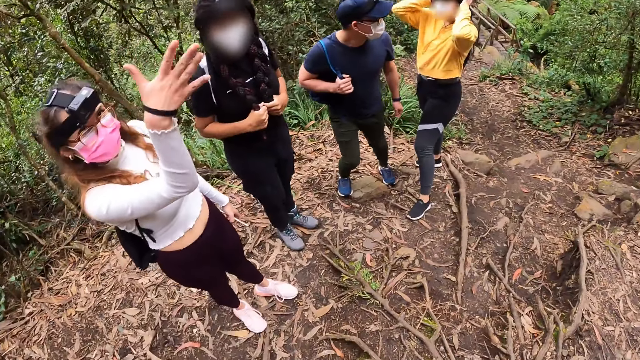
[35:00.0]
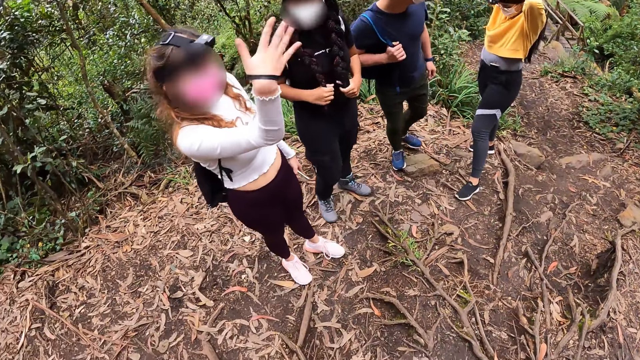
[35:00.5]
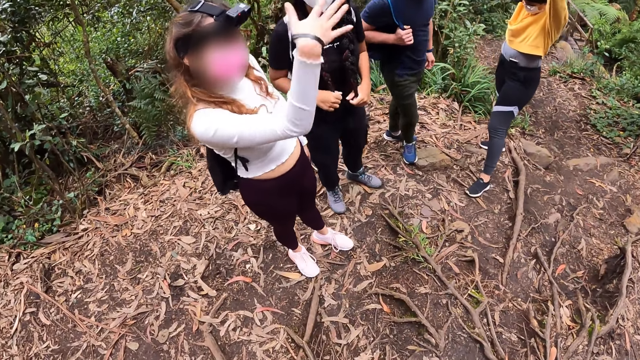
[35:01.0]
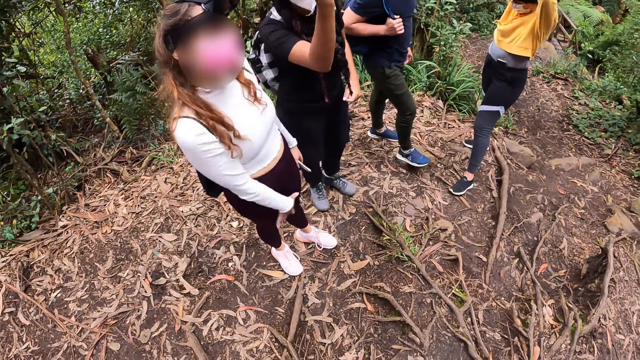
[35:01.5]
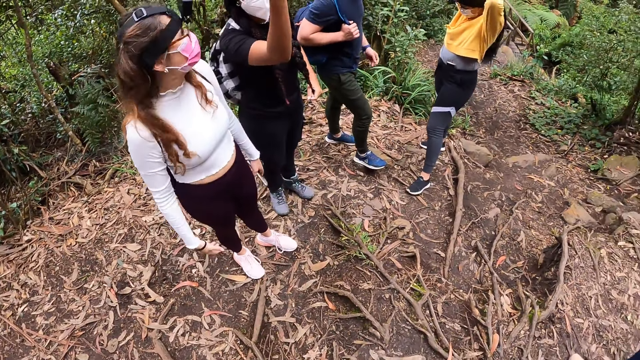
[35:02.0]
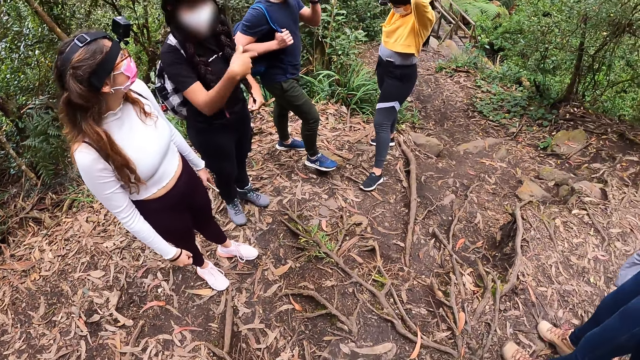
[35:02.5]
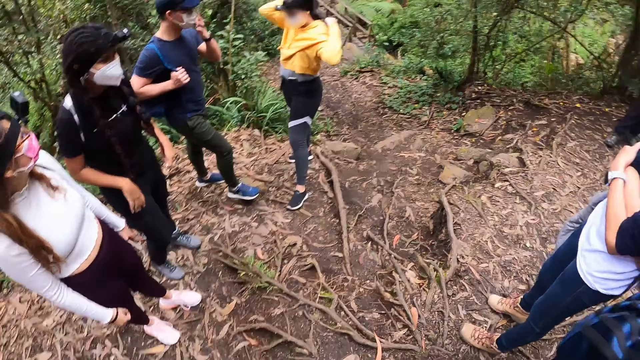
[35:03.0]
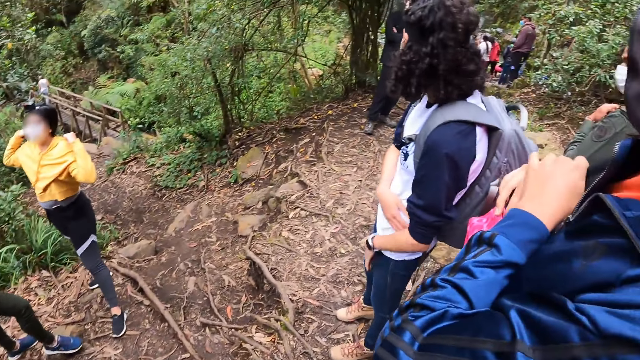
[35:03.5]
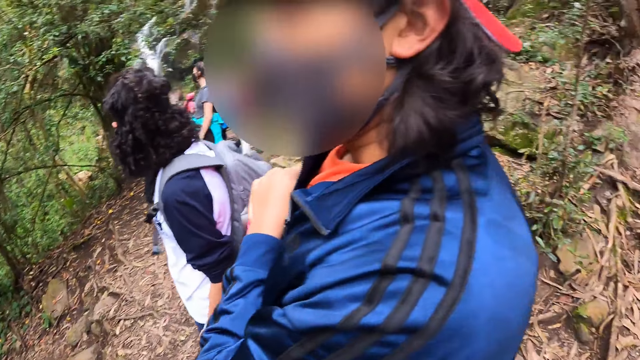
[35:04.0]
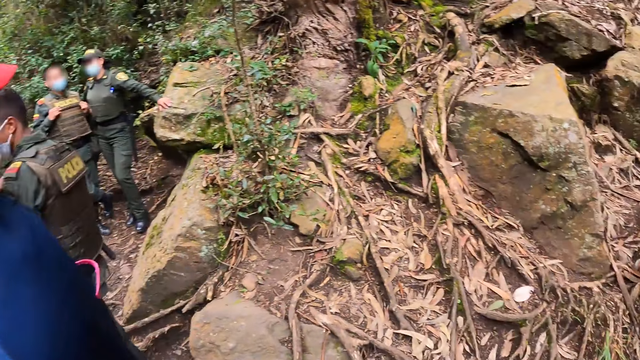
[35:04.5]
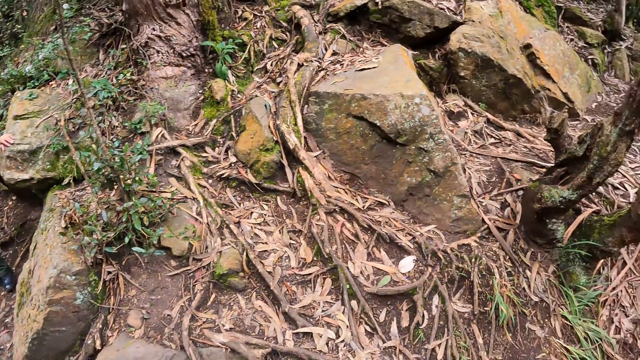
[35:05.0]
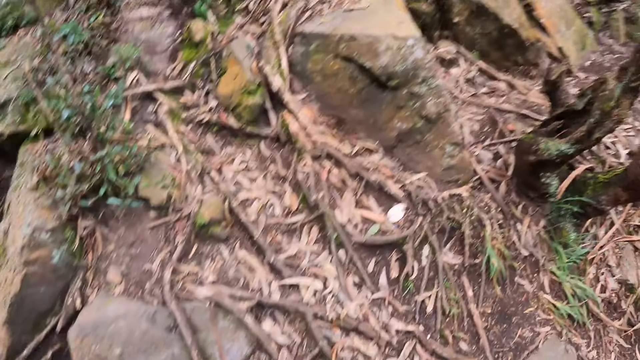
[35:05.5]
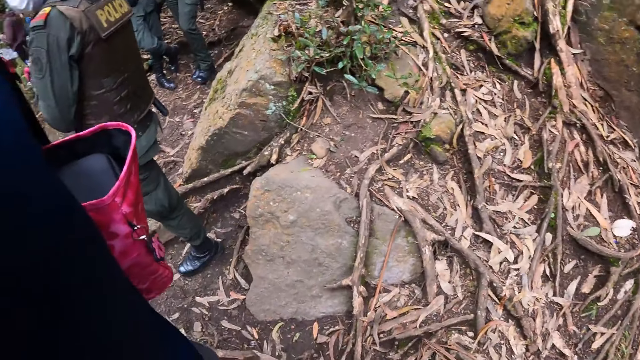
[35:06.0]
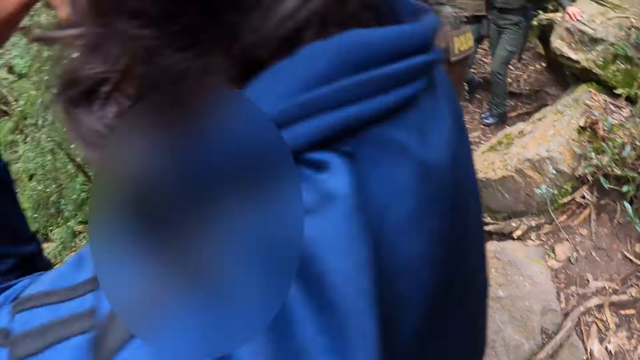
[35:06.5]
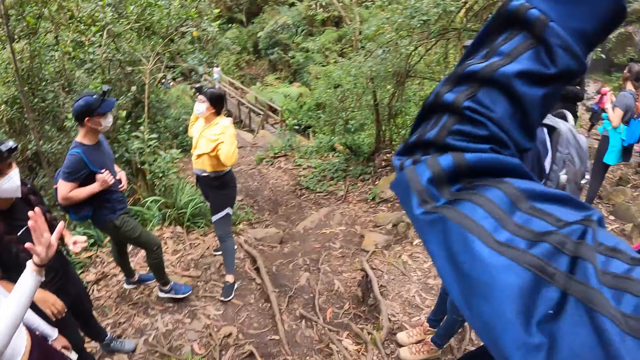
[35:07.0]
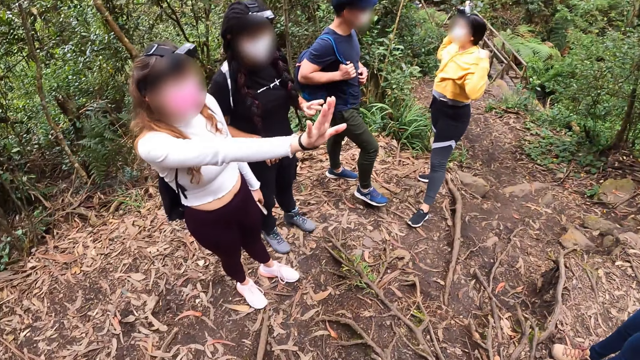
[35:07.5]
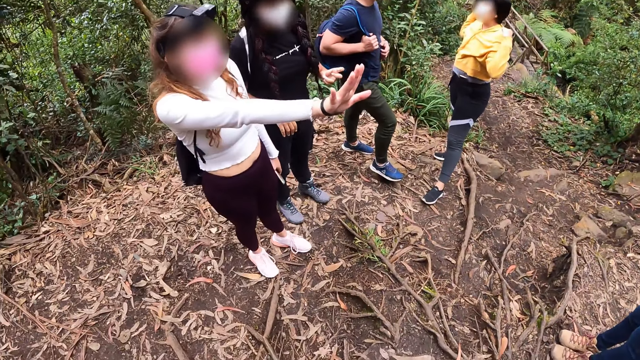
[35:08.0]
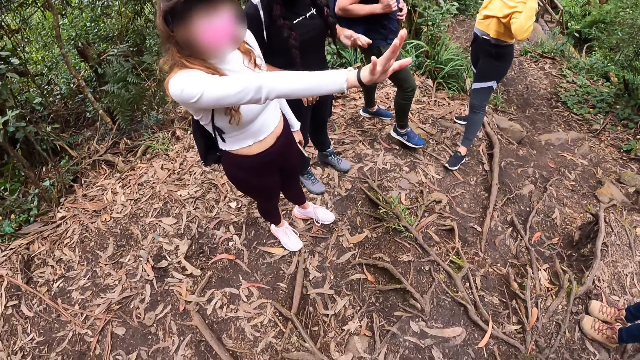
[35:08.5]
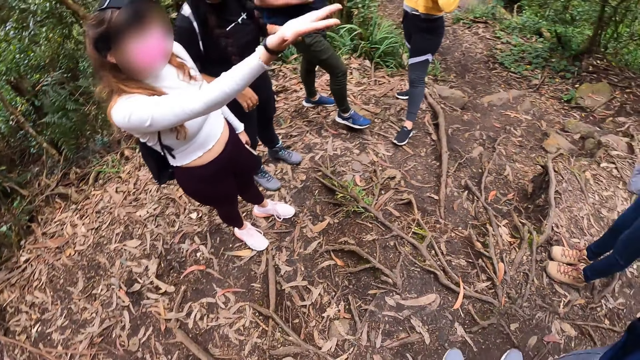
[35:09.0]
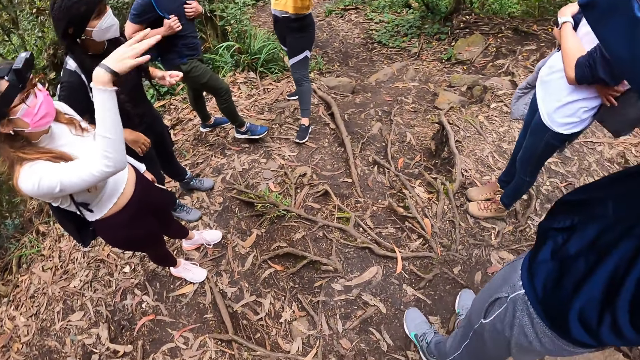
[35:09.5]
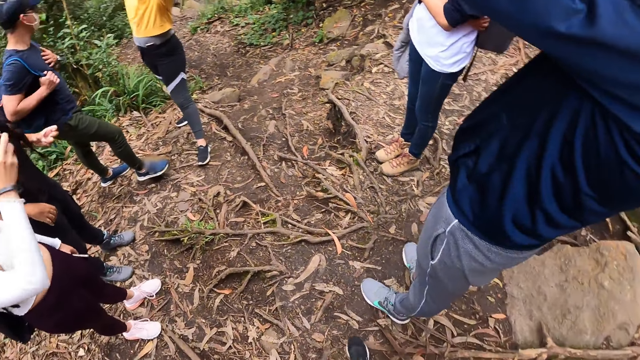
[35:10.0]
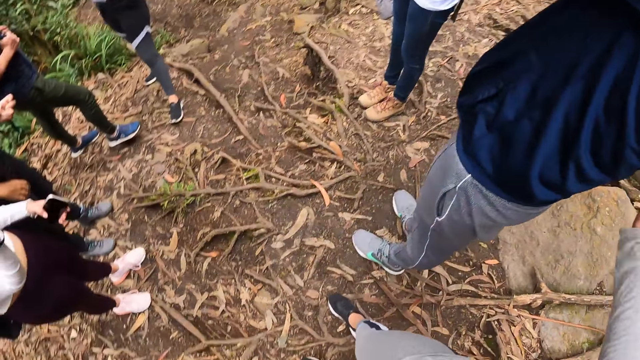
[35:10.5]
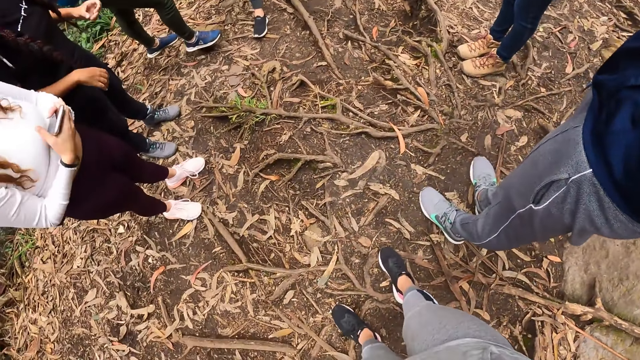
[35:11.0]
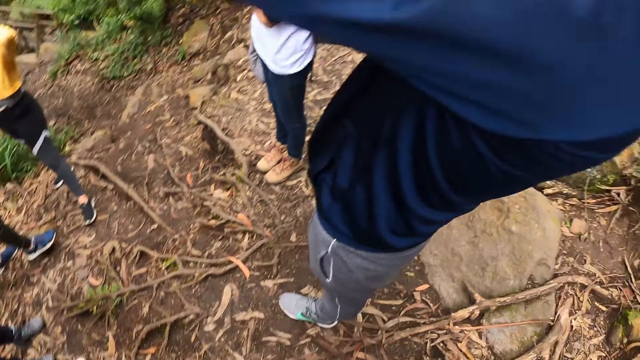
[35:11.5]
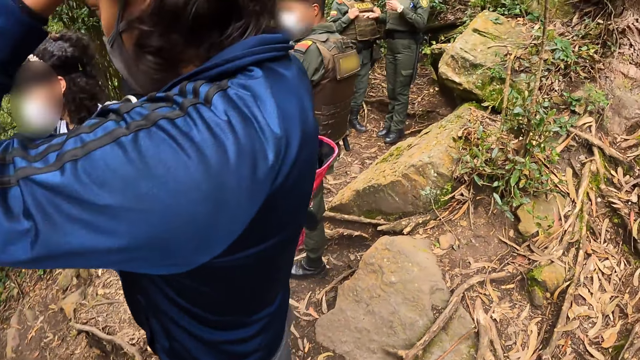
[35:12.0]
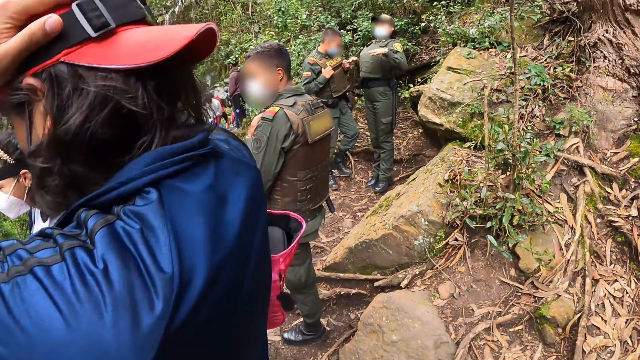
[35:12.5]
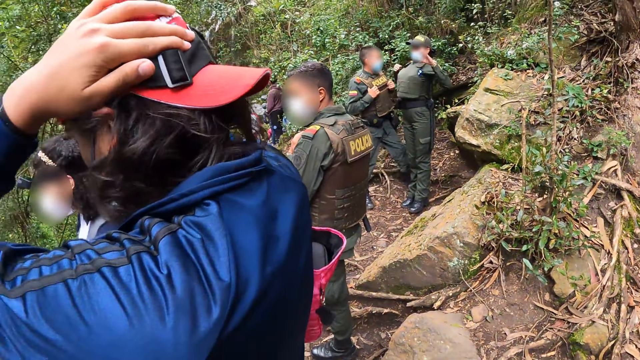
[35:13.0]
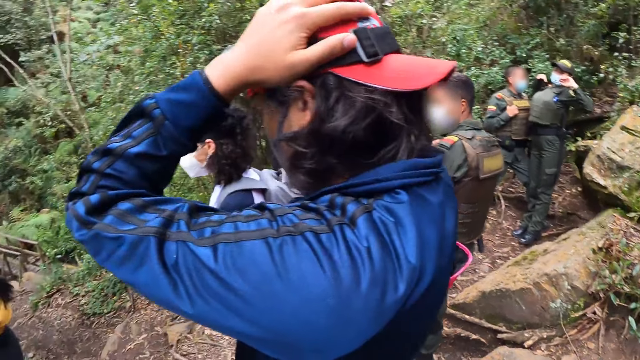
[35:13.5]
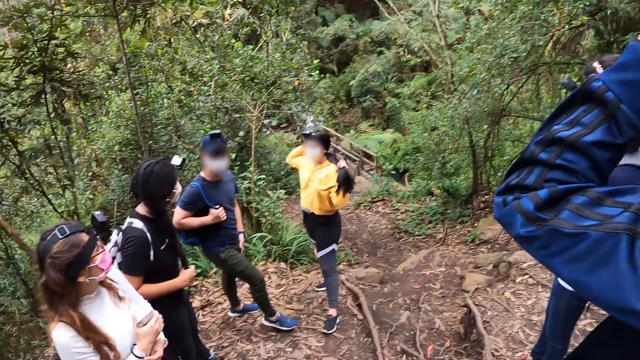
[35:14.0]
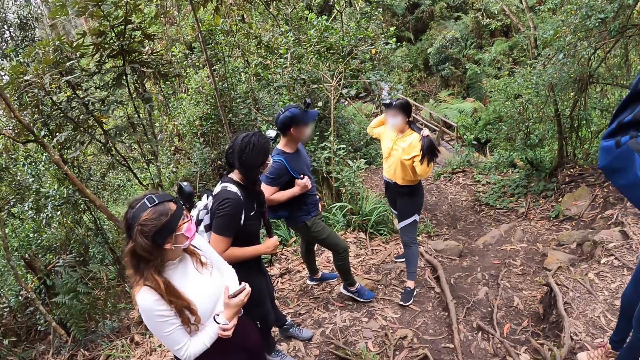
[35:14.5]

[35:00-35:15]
A woman interacts with another woman. The camera wearer touches the back of the other woman. They look around the area.

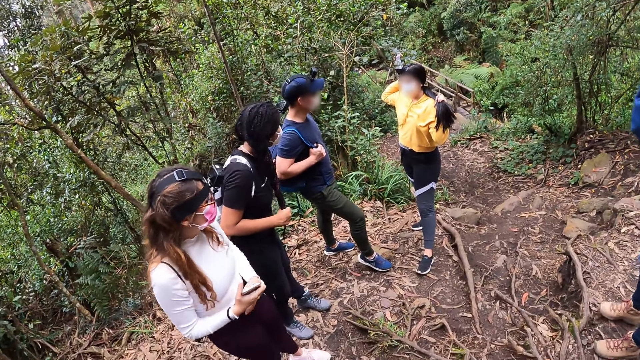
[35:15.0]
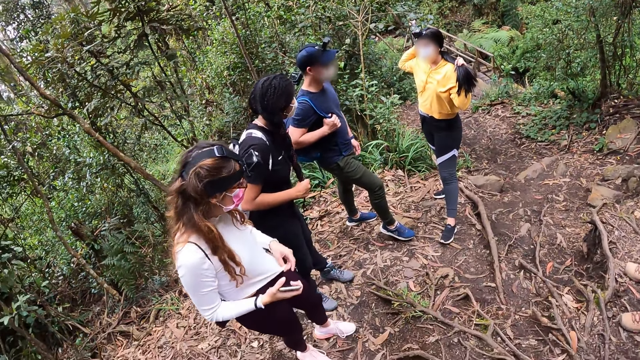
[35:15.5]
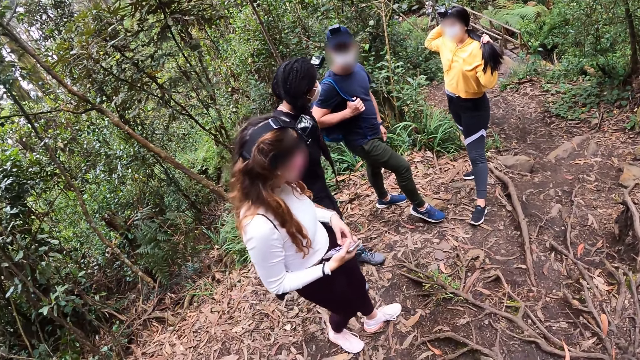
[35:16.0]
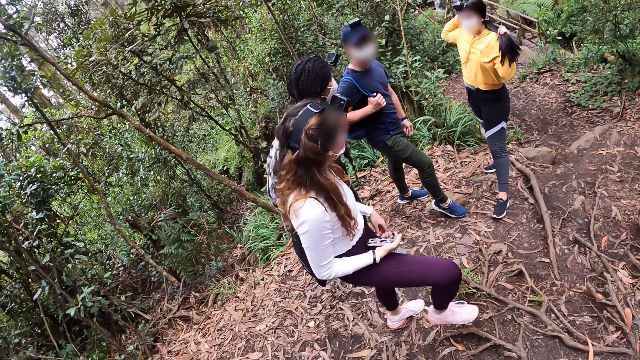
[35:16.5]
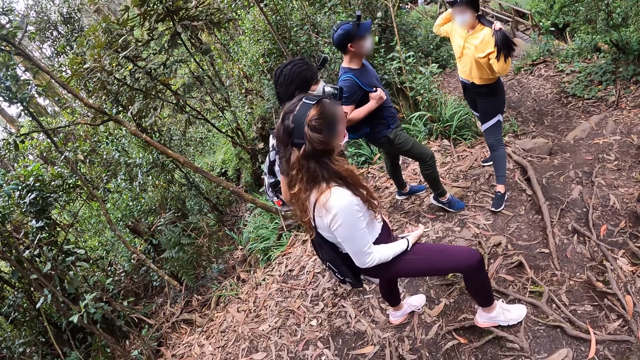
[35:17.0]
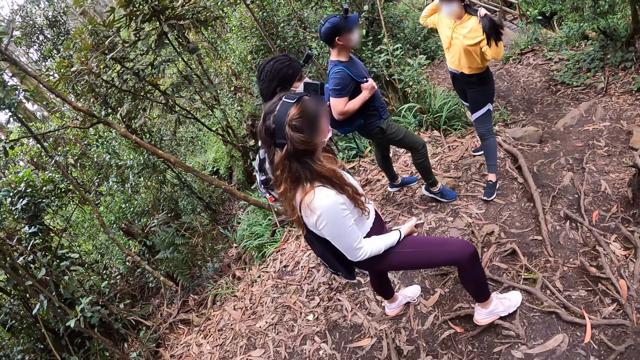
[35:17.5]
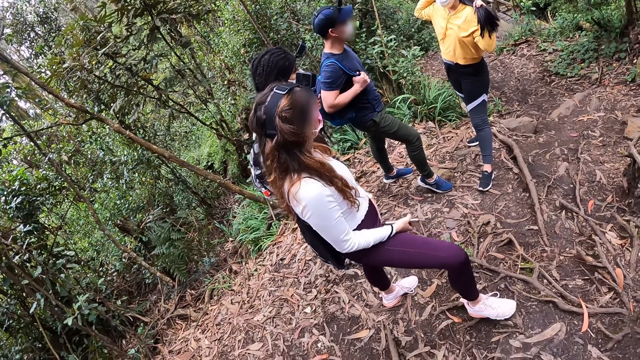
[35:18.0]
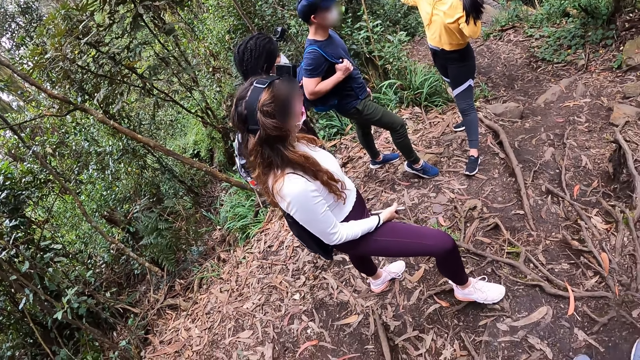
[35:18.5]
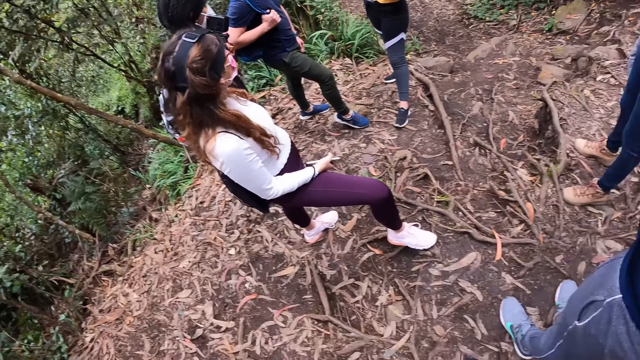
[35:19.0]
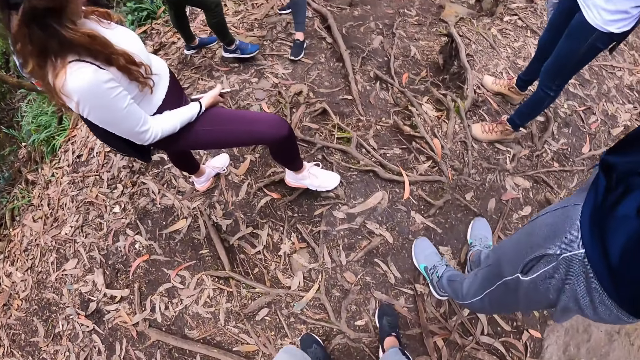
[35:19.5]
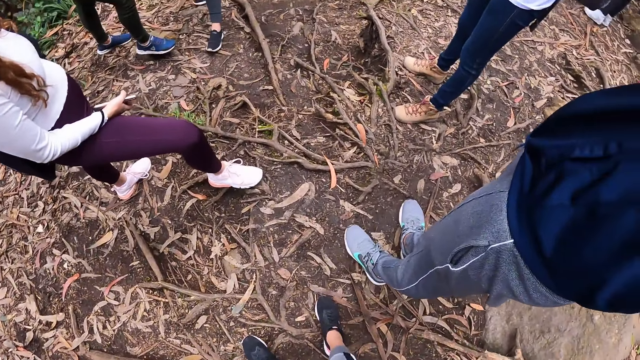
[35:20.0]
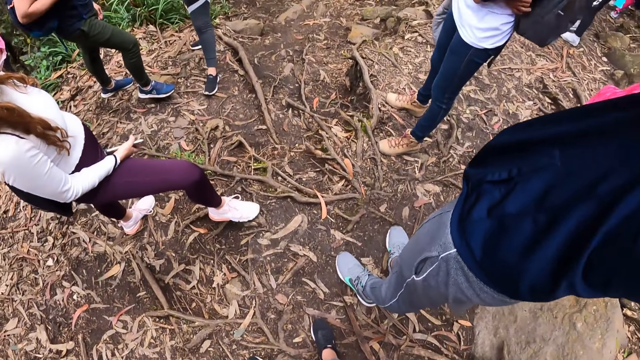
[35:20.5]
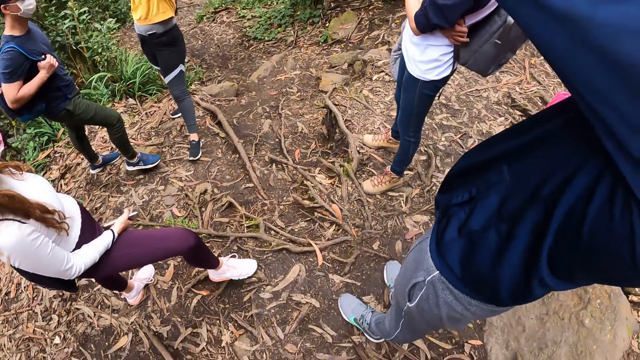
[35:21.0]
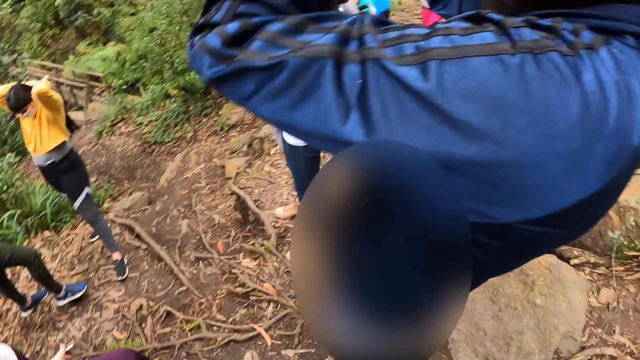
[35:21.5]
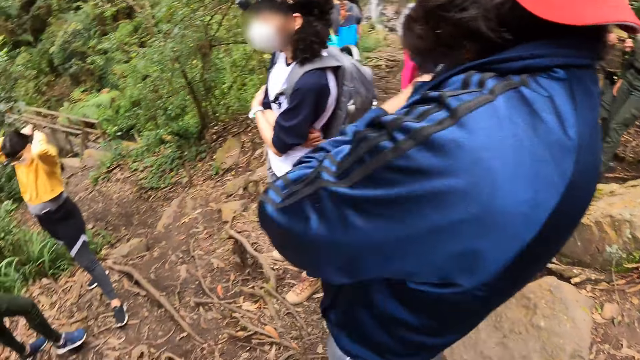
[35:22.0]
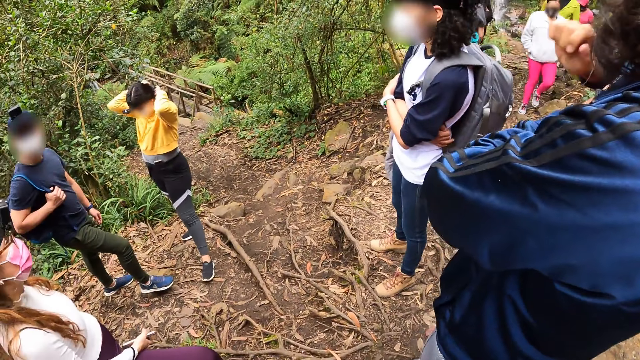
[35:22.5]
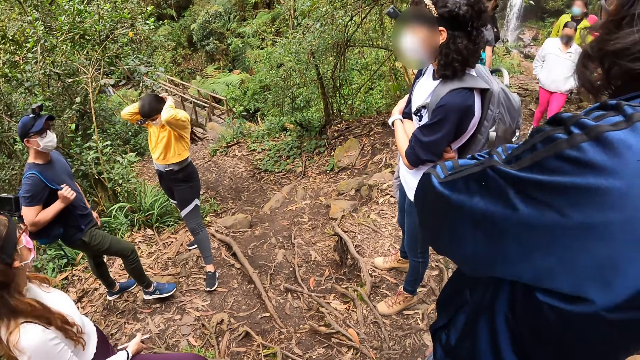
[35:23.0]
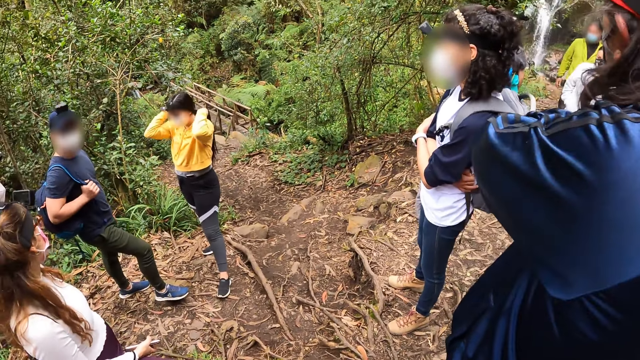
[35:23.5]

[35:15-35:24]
The camera wearer does a hand movement. They look around the area.
